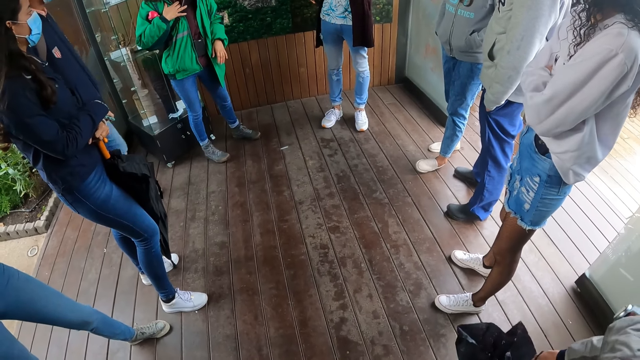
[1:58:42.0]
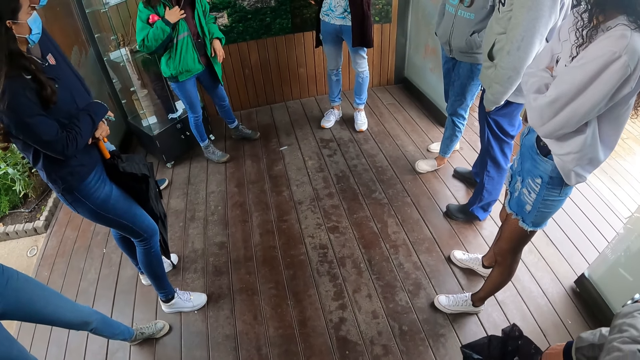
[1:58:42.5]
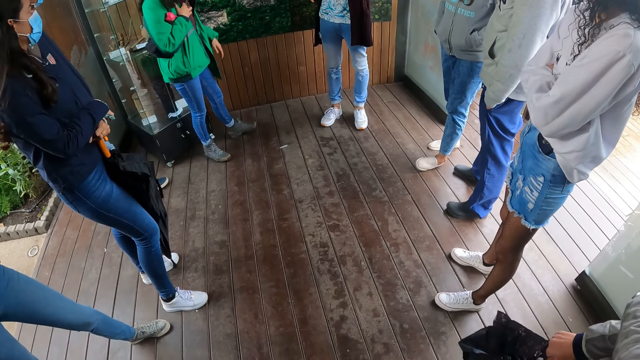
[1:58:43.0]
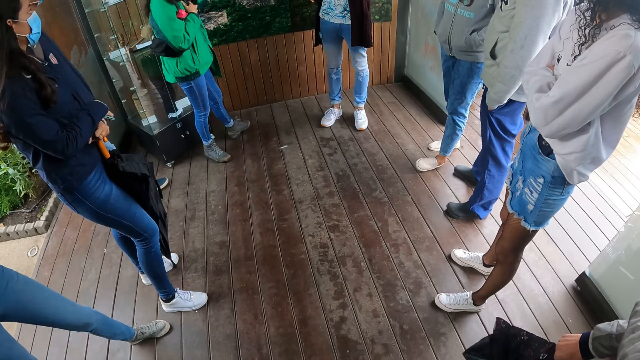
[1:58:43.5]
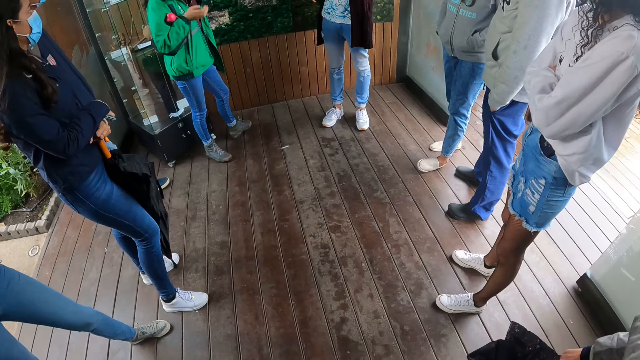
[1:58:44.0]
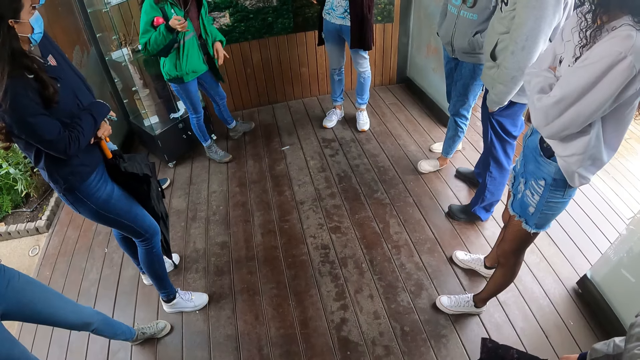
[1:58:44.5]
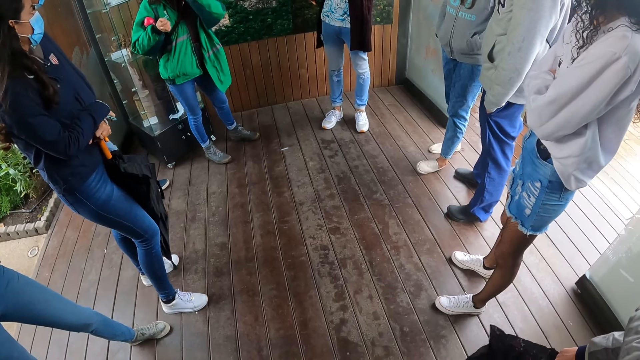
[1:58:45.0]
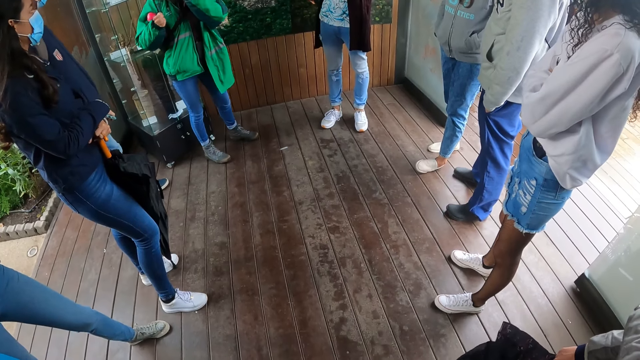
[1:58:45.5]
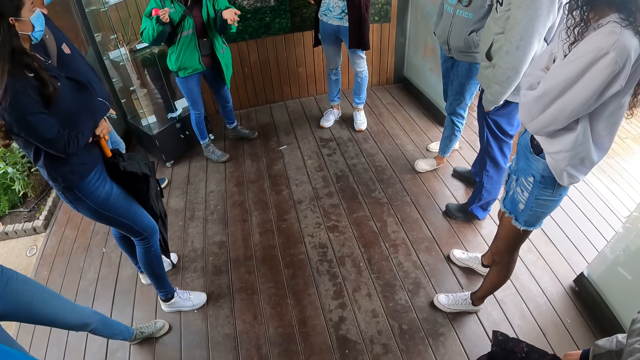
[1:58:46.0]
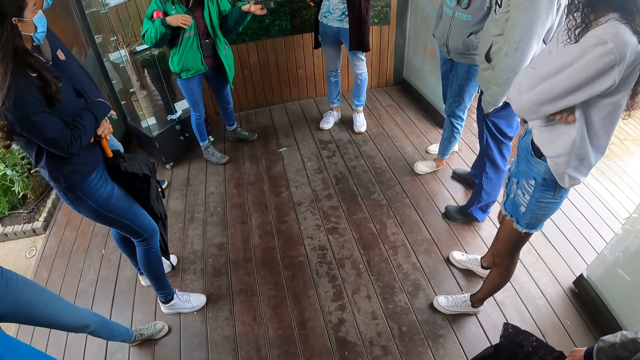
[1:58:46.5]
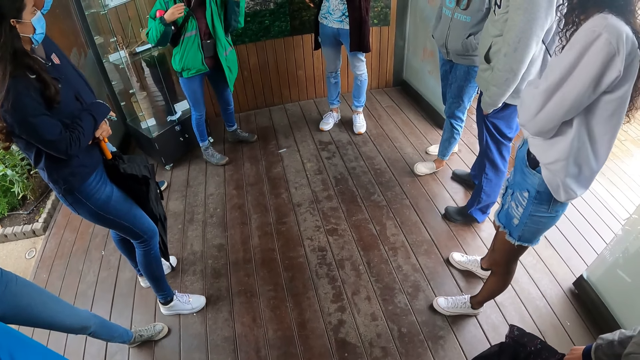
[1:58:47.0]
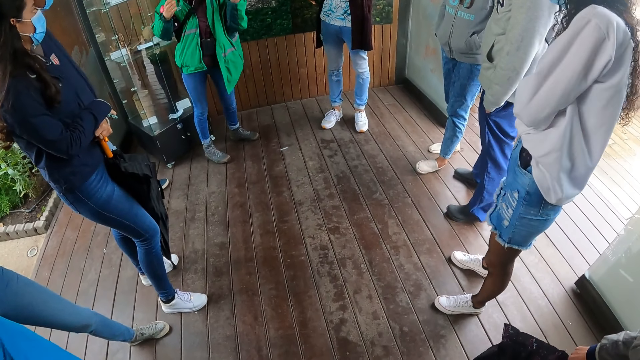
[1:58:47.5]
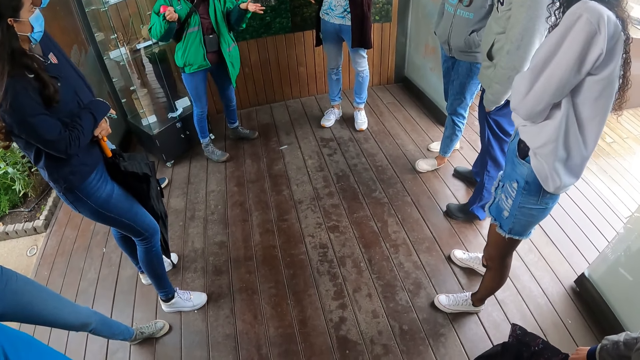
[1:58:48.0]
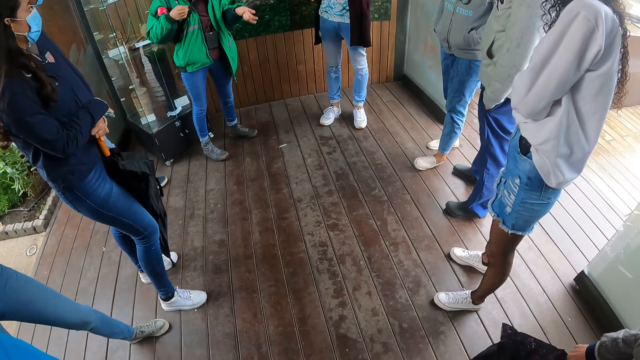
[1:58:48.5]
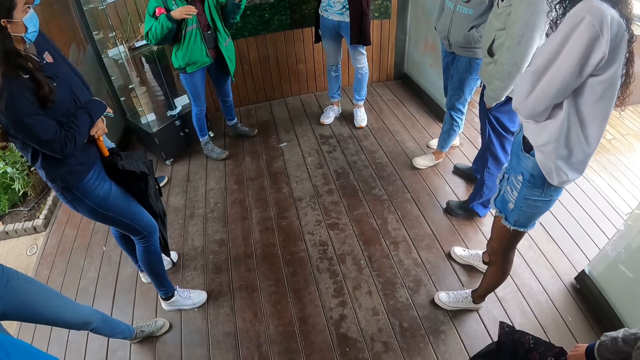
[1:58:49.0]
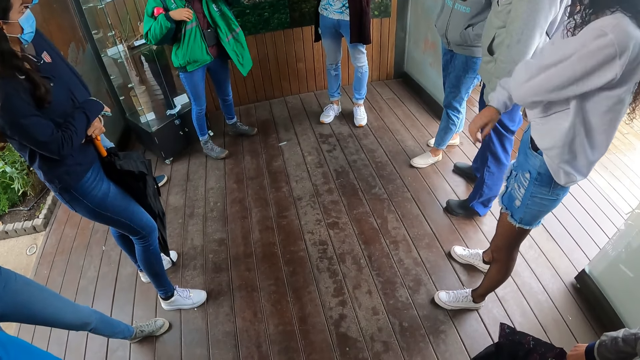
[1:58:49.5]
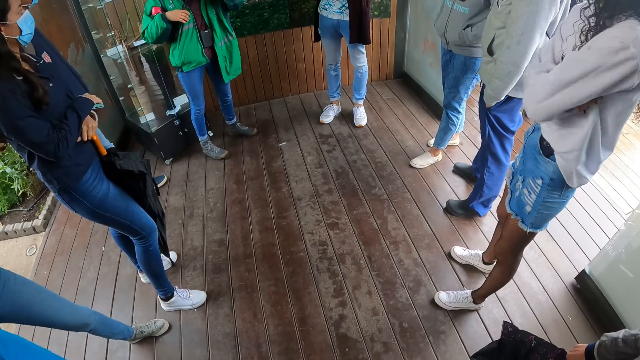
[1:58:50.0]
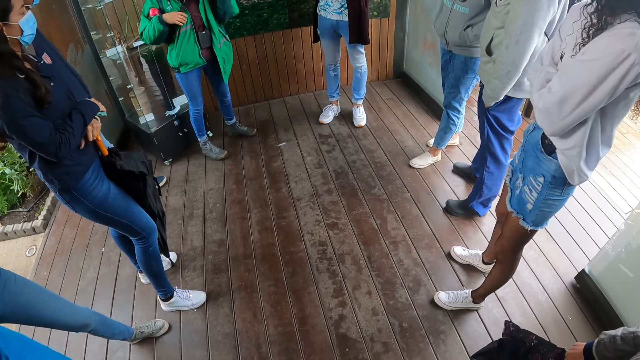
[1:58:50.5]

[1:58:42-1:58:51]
A lady holds her cloth. The lady touches the picture, drops her hand from the picture, lifts her hand and stretches her hand.

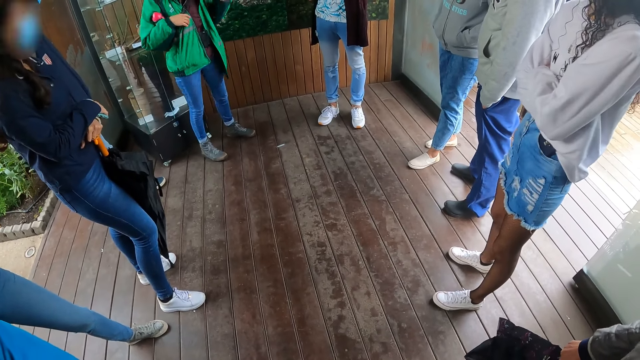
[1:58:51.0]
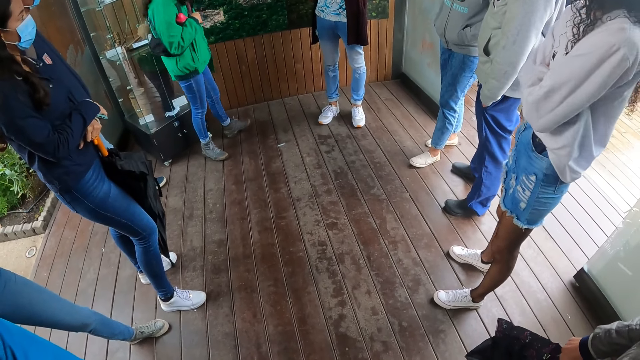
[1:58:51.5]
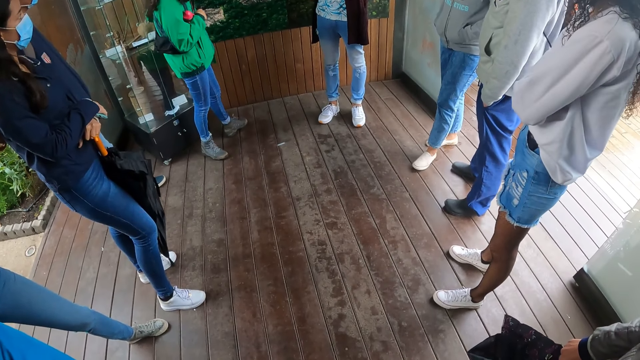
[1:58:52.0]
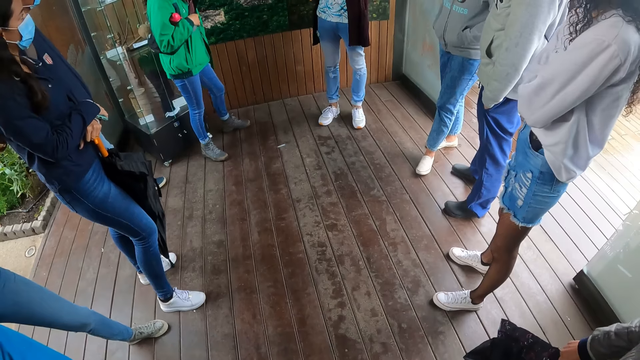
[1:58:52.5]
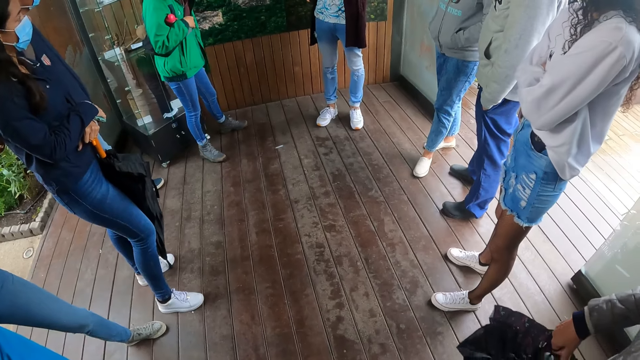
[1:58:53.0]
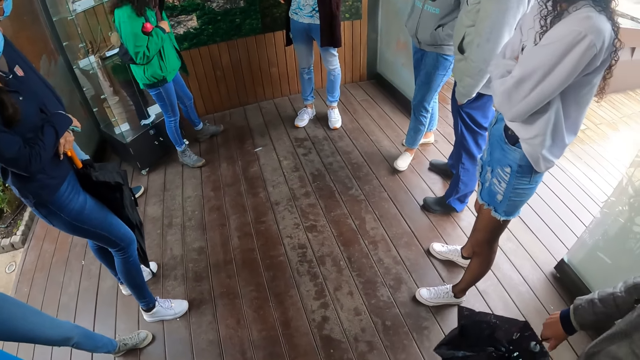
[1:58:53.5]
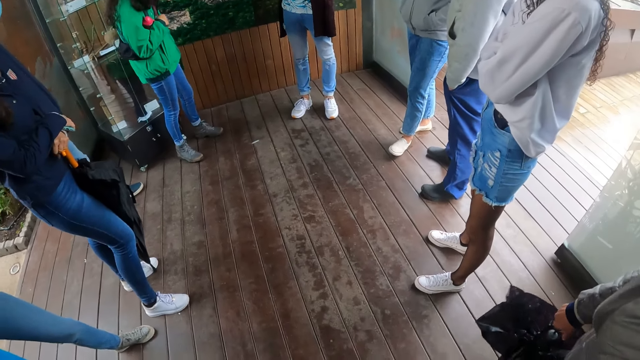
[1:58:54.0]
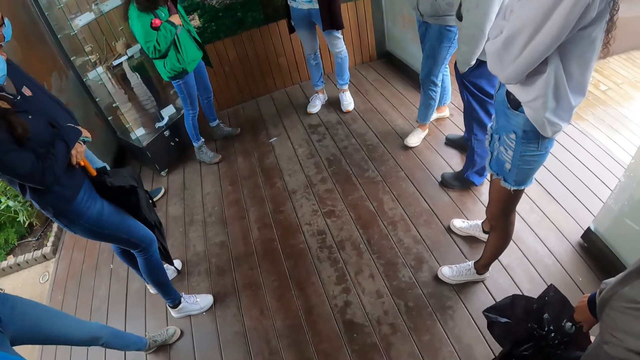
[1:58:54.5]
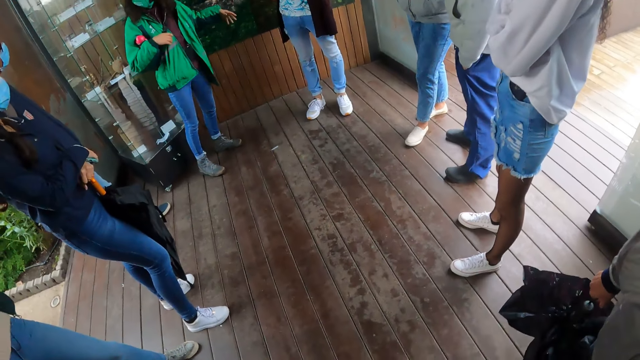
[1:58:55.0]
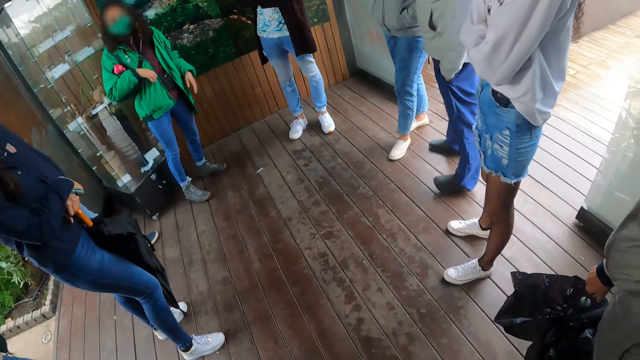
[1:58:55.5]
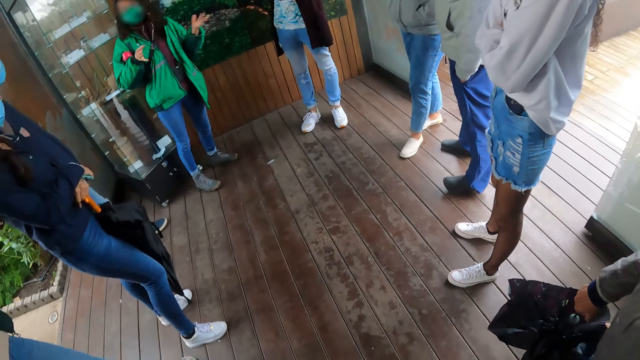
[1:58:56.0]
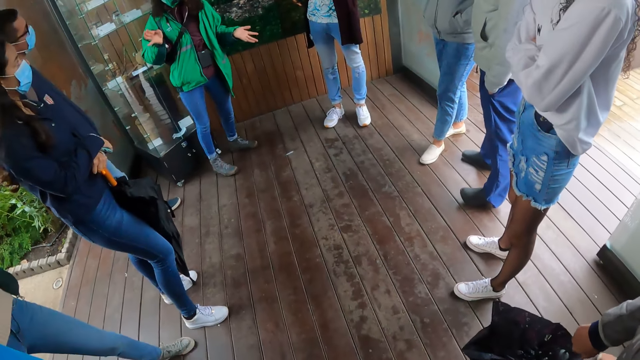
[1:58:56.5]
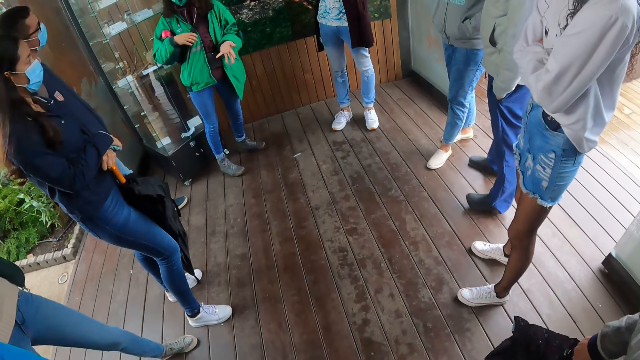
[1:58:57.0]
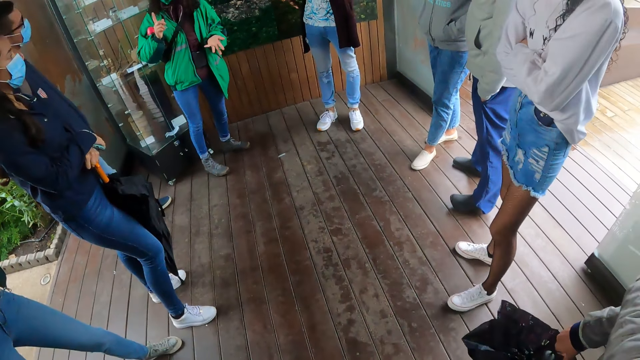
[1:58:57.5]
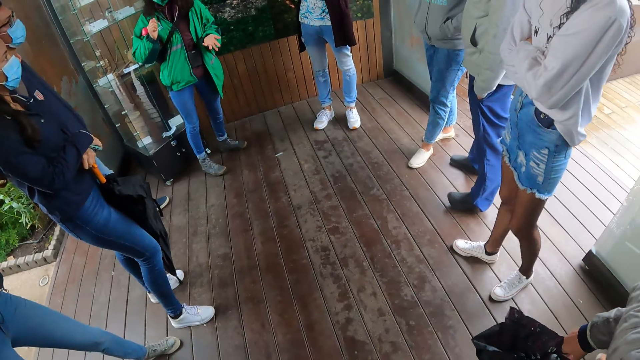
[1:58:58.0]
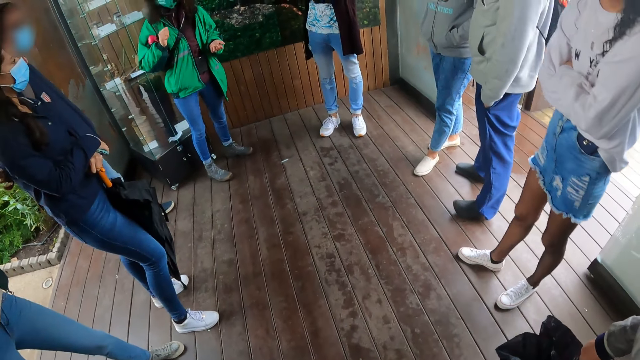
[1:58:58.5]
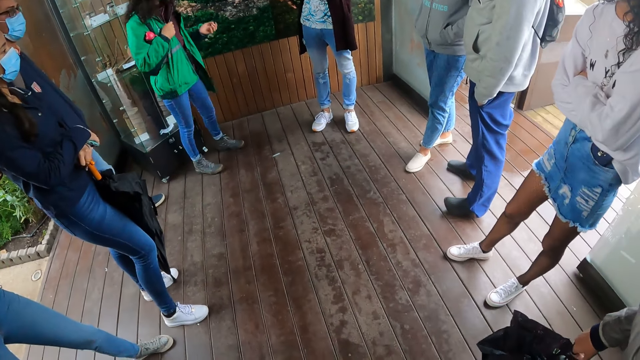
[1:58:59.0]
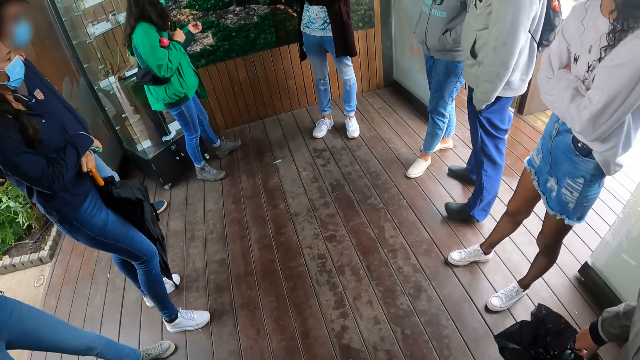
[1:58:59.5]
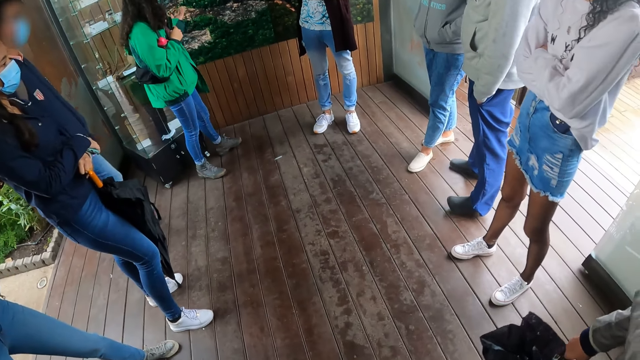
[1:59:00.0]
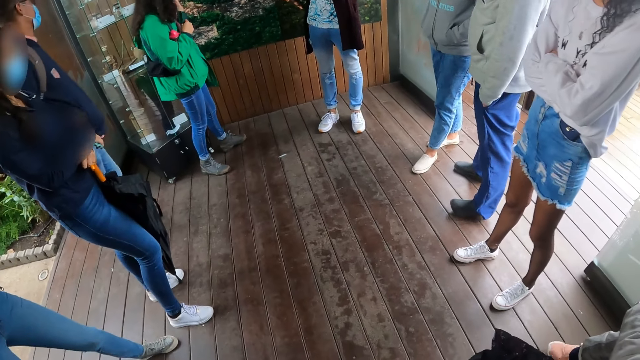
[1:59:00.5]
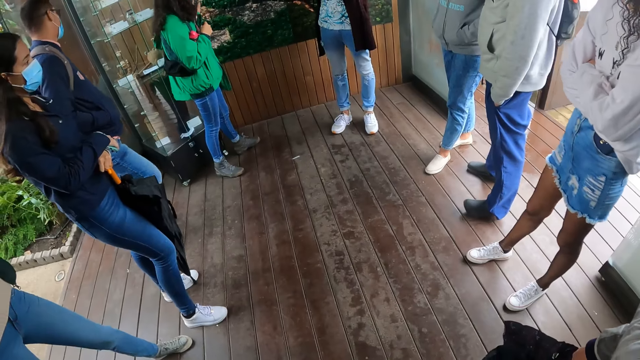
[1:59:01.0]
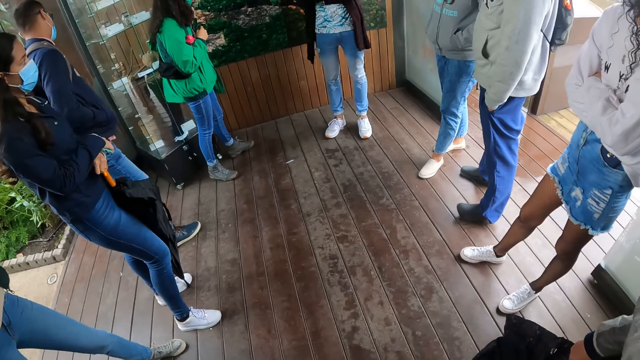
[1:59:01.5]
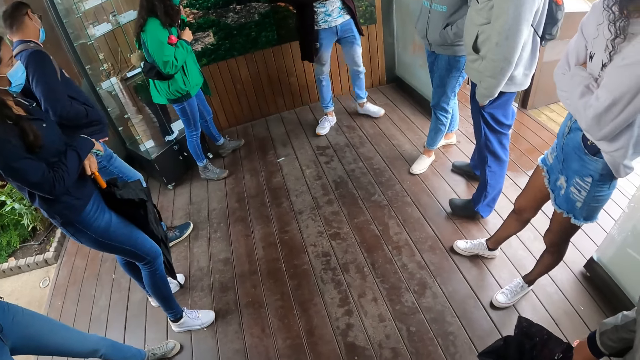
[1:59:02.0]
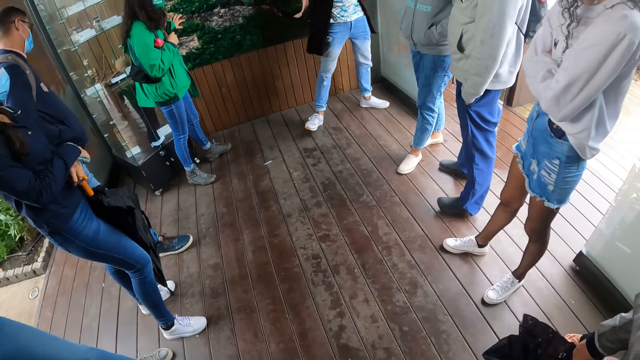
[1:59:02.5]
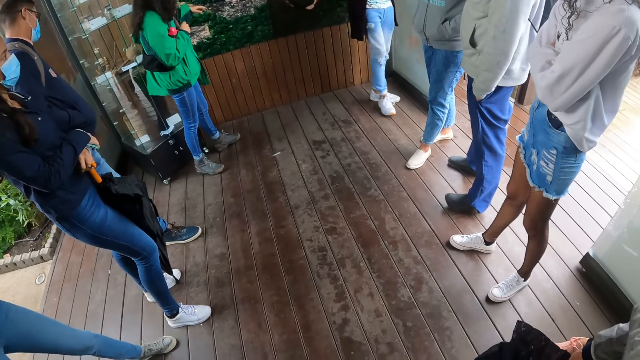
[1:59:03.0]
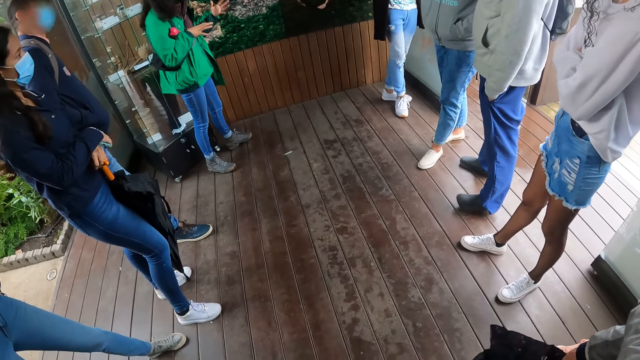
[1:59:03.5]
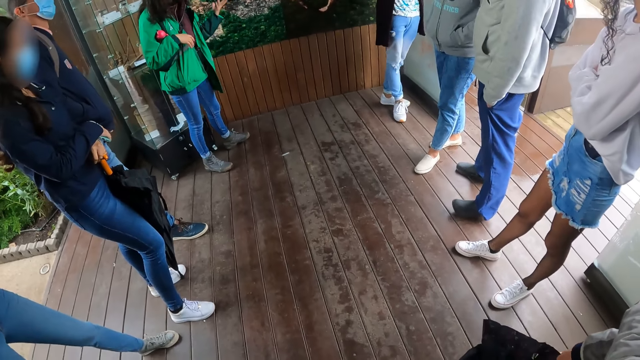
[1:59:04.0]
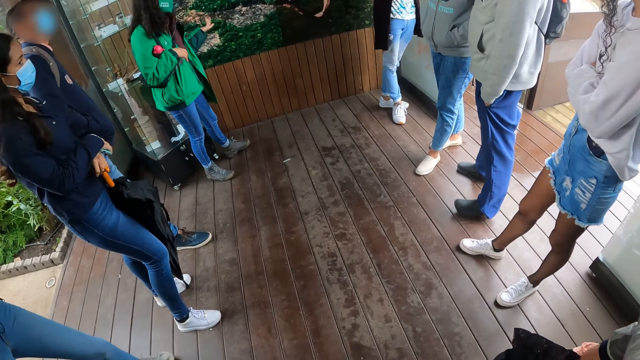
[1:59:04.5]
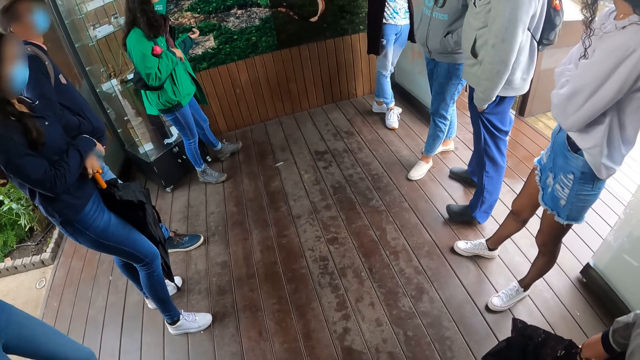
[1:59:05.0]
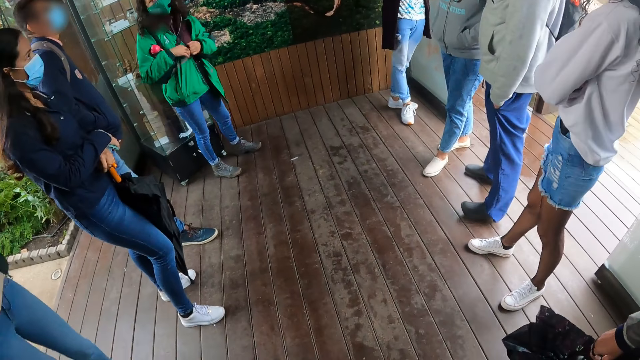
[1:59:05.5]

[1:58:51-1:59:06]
The lady touches the picture, puts down her hand and stretches her hand. The lady touches the picture, drops her hand from the picture and moves her hands.
